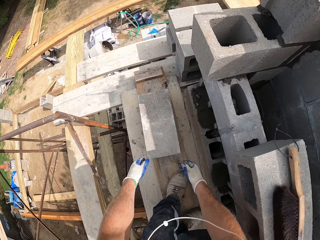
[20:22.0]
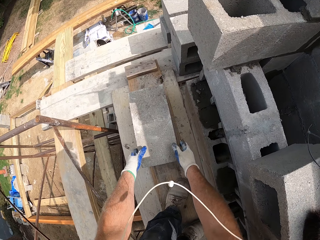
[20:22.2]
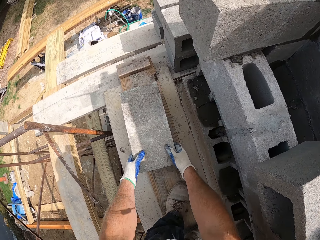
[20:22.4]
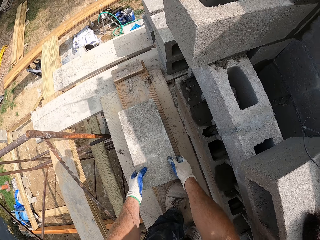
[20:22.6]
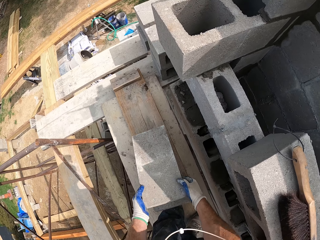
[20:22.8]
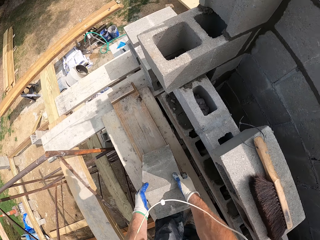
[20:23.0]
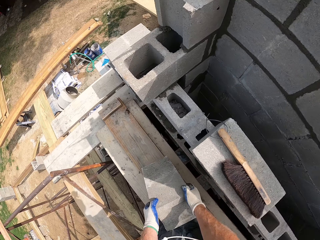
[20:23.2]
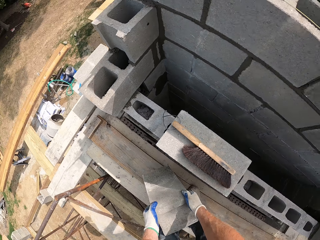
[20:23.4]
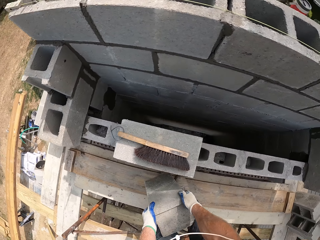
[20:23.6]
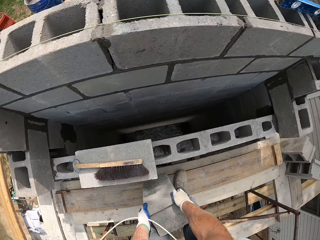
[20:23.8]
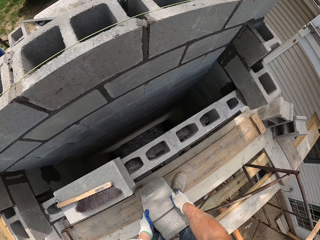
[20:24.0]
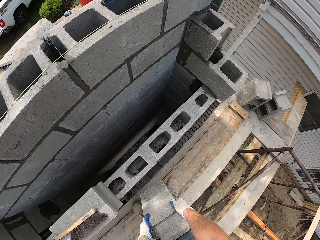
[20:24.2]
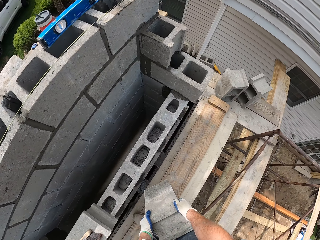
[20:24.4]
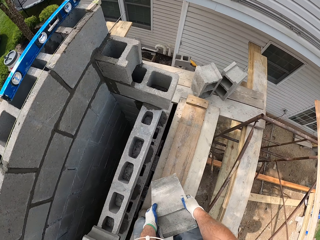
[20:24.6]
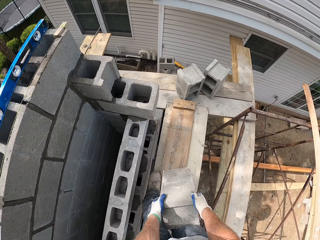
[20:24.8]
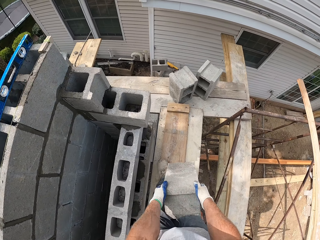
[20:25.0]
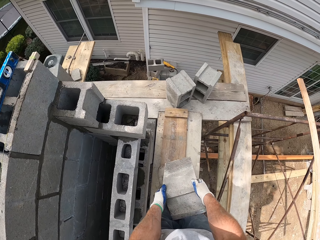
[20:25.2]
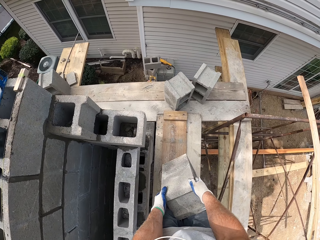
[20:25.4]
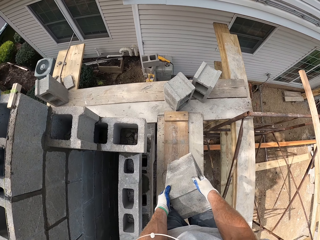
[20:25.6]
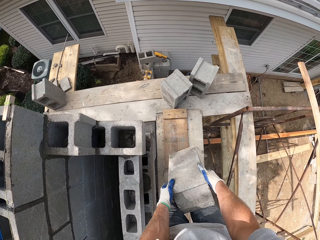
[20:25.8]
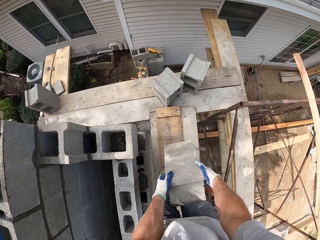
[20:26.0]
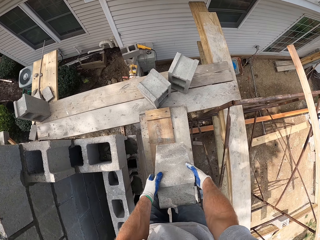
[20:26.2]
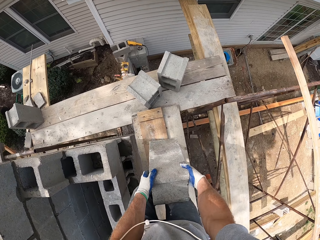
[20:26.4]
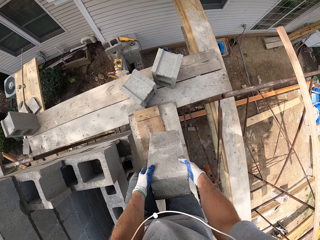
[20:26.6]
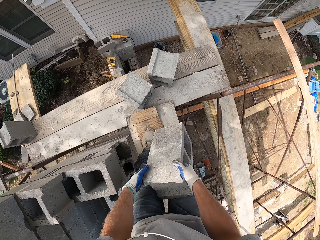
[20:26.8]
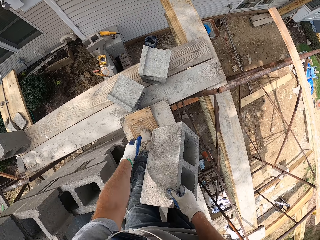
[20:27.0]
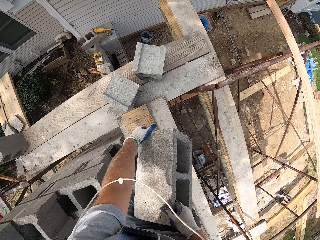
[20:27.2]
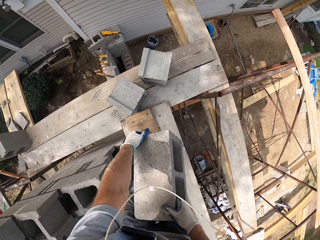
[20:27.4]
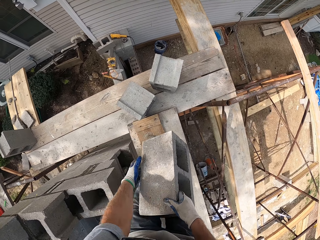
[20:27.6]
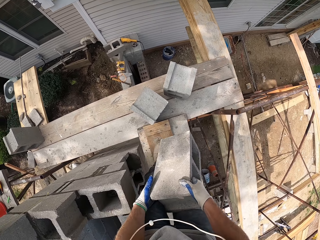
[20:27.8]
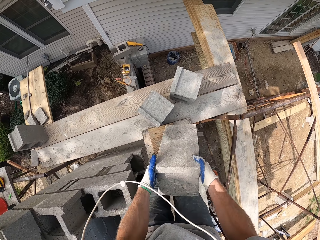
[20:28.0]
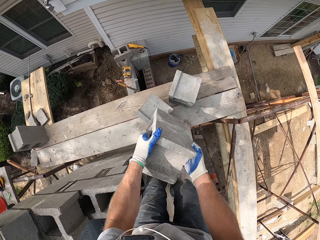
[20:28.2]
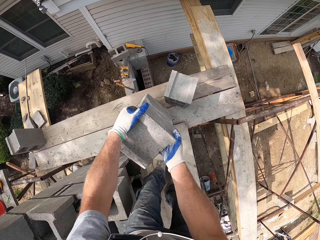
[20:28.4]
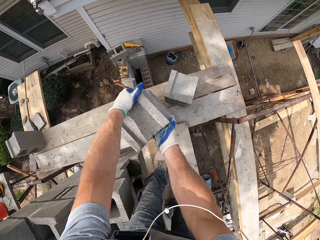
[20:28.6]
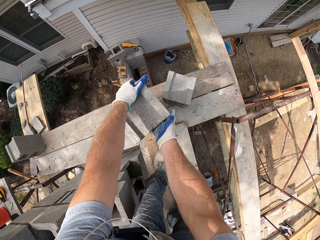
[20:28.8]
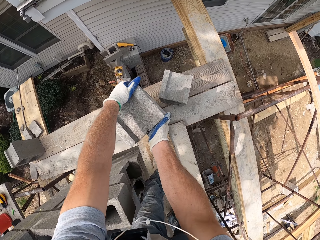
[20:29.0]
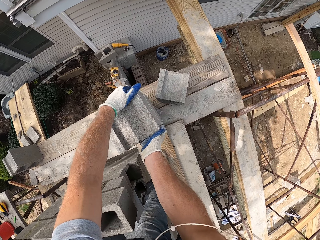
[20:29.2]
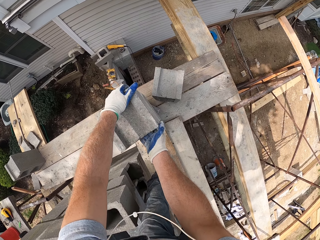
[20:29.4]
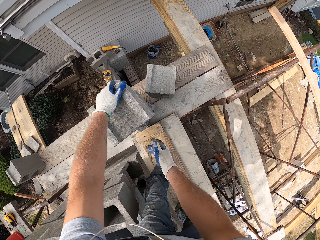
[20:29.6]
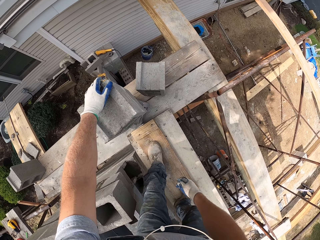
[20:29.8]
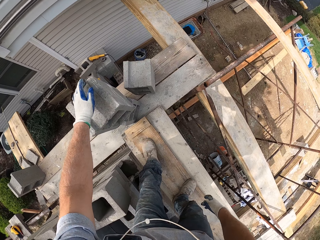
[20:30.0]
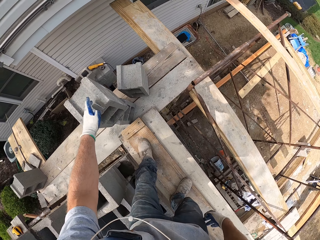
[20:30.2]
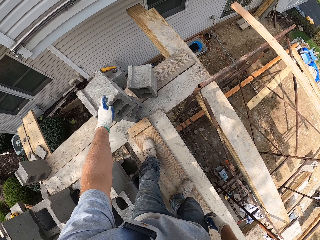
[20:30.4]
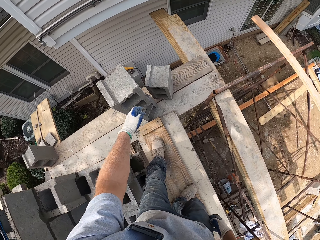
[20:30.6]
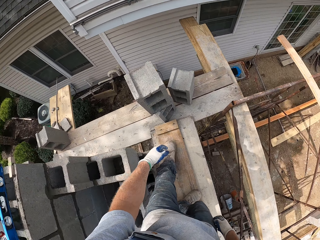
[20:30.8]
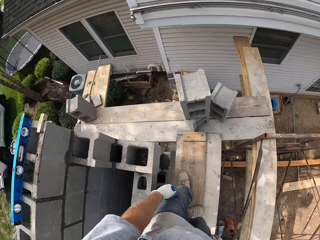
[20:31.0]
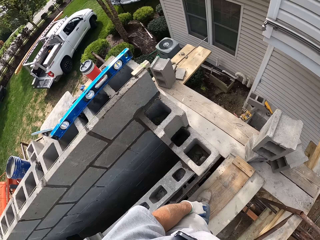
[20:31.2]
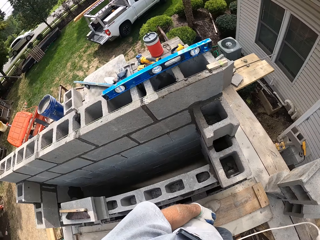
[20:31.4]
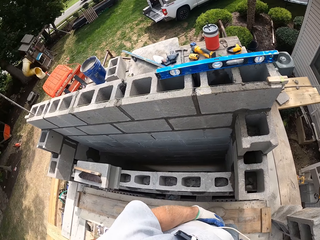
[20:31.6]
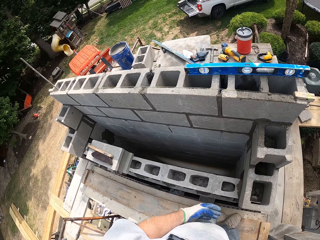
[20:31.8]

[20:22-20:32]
The camera wearer picks a brick. They put the brick aside.

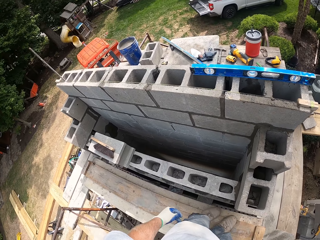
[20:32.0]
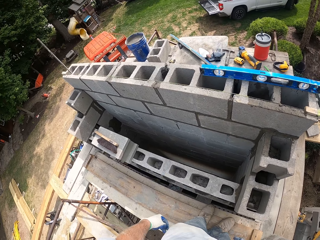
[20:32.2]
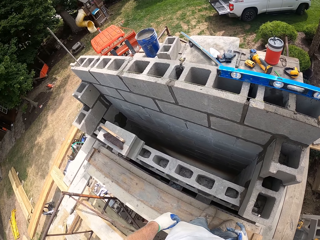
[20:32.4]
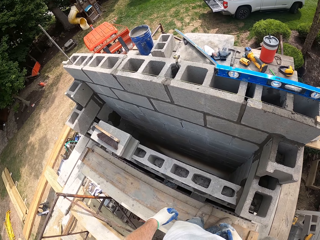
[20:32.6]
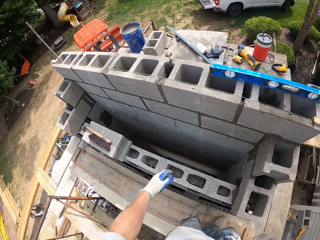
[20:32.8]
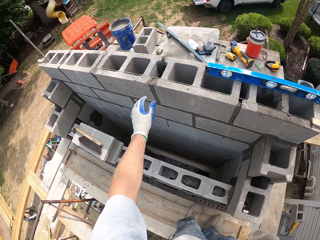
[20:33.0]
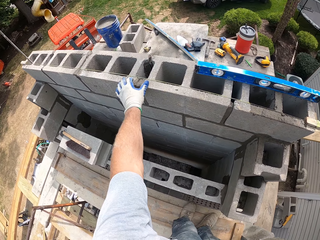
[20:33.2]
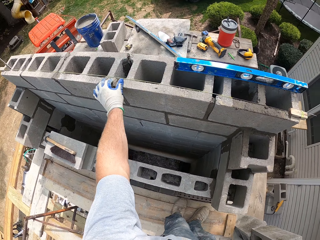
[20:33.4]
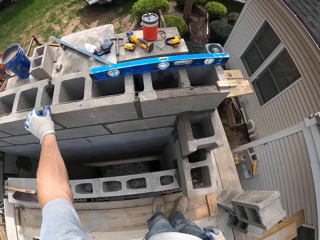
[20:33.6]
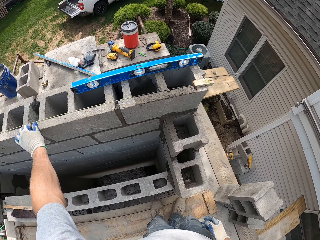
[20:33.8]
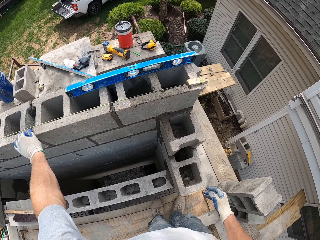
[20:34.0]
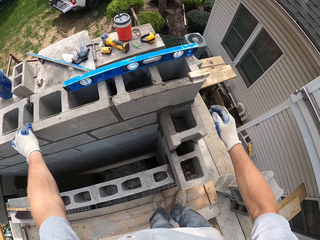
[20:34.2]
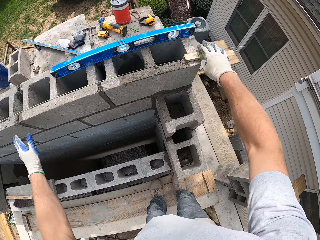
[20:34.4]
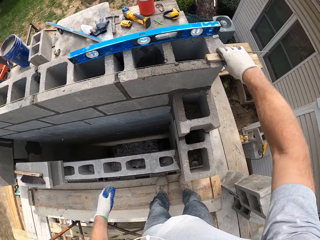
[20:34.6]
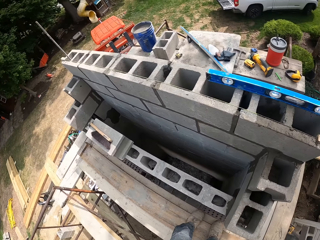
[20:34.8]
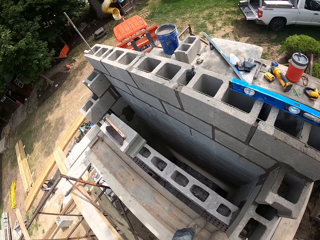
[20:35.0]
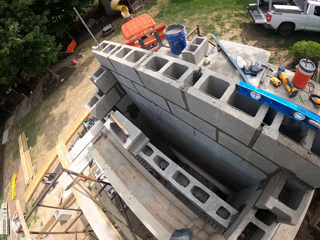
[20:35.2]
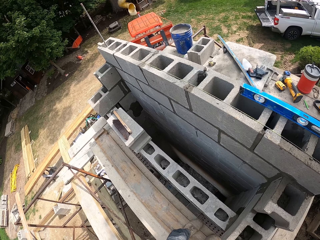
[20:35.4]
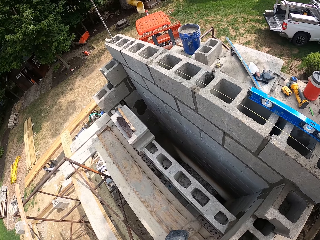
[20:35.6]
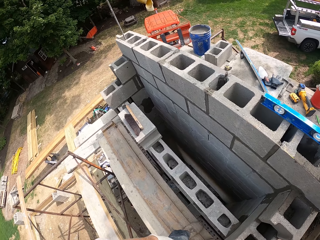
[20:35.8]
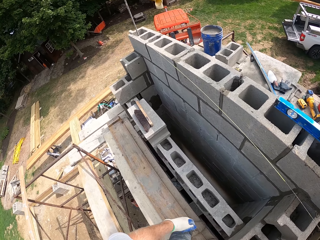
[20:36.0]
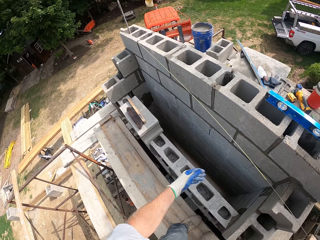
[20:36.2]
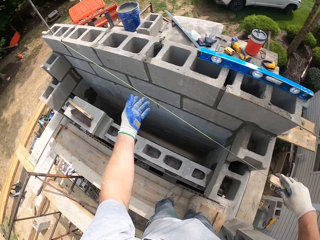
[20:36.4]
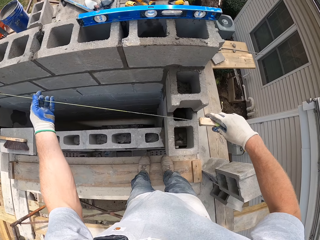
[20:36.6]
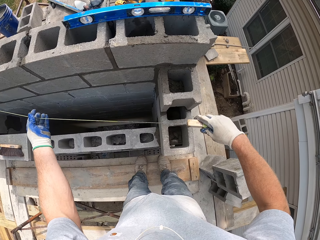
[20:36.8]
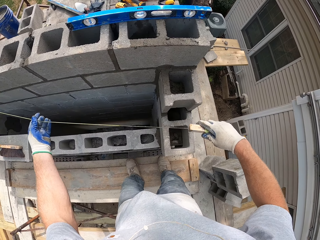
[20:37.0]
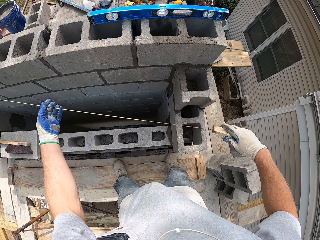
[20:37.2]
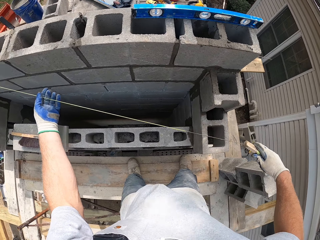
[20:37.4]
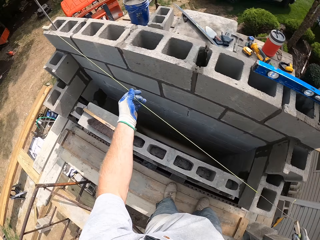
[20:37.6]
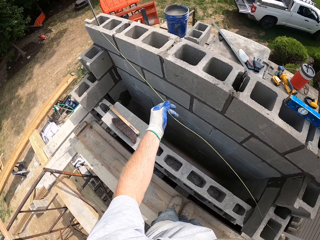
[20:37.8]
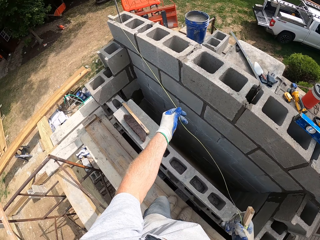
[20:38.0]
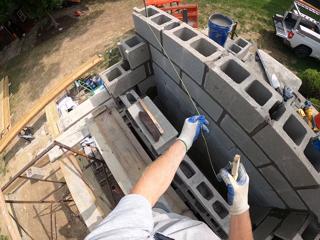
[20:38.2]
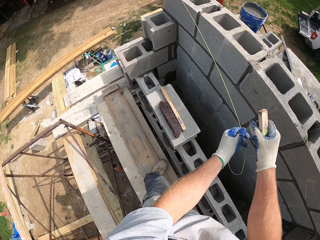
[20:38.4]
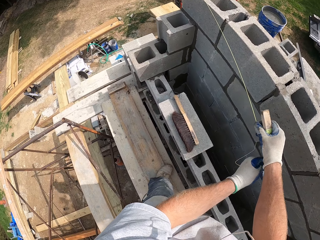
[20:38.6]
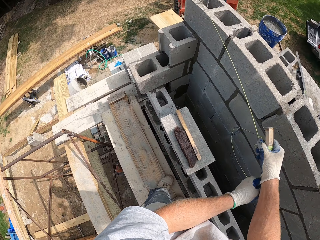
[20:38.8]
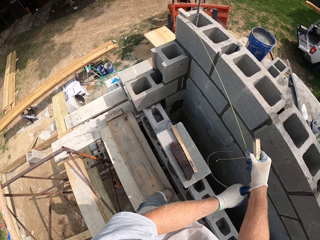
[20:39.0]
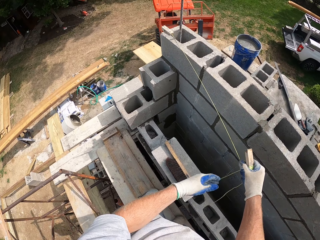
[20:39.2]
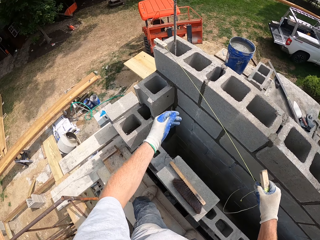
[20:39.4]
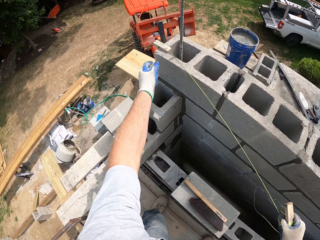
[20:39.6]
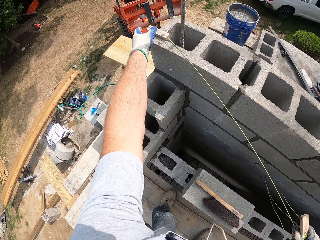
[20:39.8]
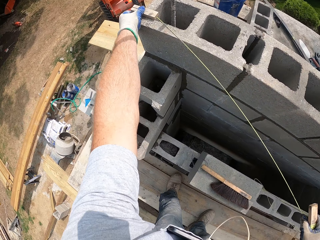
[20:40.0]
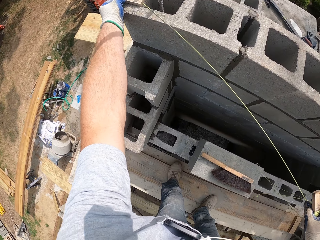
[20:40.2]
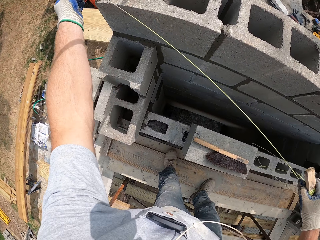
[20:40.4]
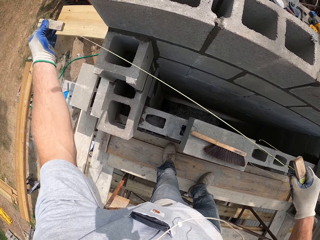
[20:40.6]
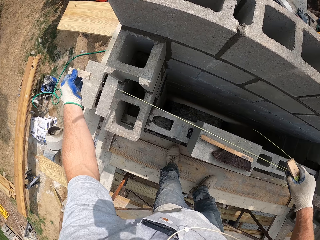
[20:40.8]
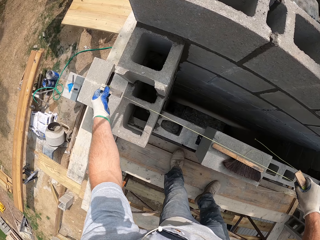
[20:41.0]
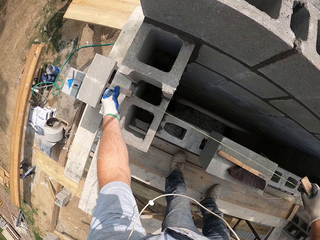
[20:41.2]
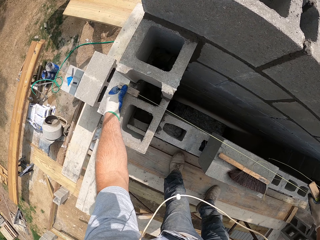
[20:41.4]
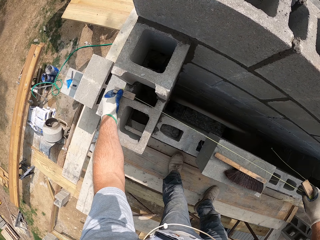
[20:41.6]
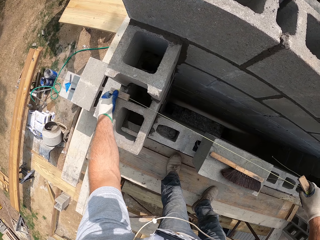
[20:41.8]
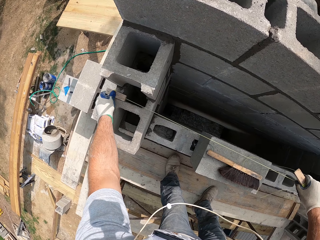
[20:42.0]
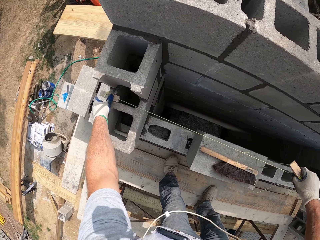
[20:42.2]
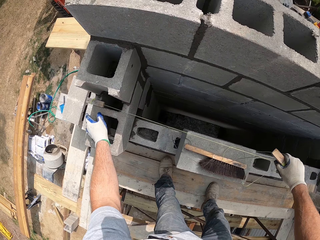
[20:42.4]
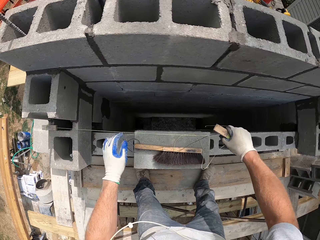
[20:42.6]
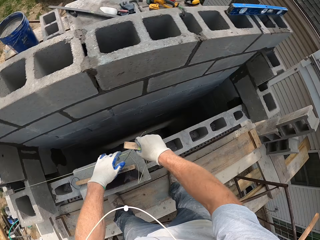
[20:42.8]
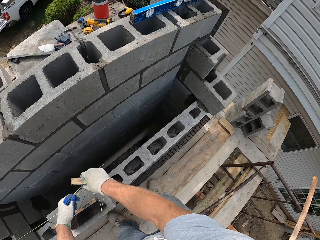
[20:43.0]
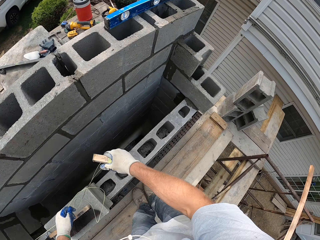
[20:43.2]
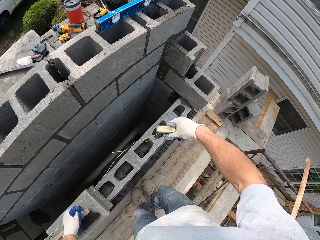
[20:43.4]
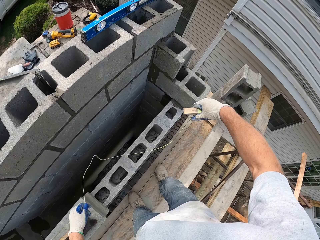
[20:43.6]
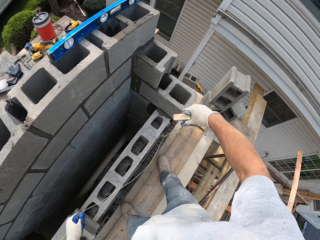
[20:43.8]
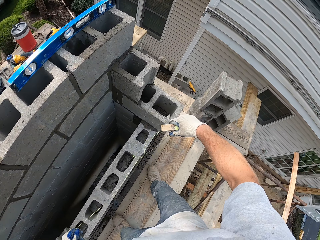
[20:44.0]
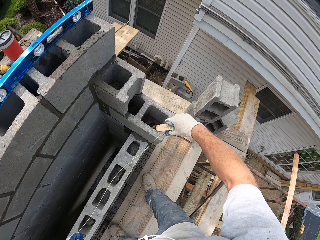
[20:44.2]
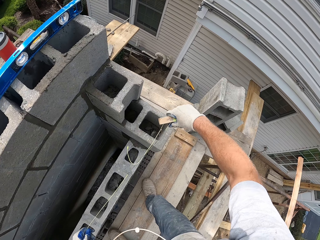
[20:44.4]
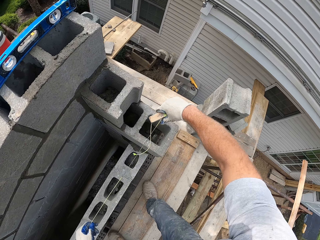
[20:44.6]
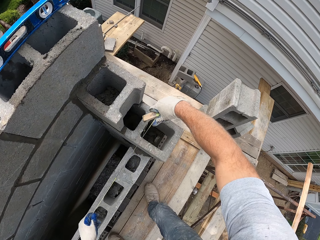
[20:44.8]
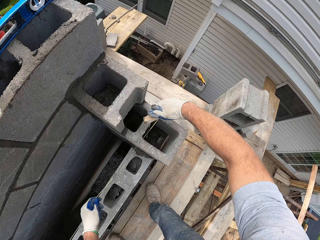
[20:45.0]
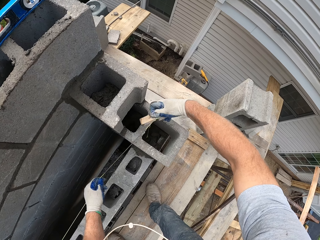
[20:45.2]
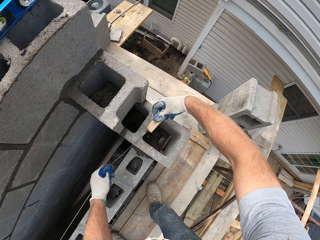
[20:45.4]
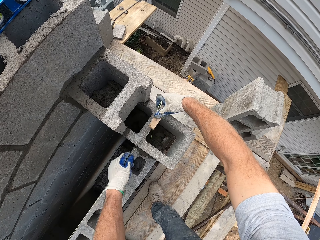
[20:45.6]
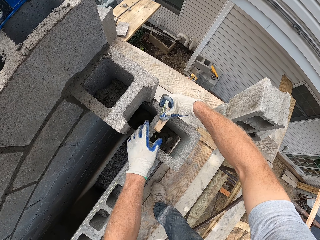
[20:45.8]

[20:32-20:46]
The camera wearer presses the cement on the brick. They move the rope or thread from the top of the block to another block. They put the rope on the other bricks.
